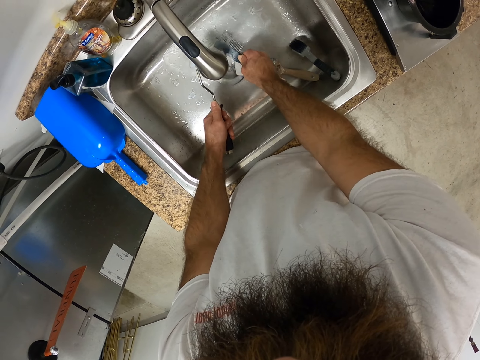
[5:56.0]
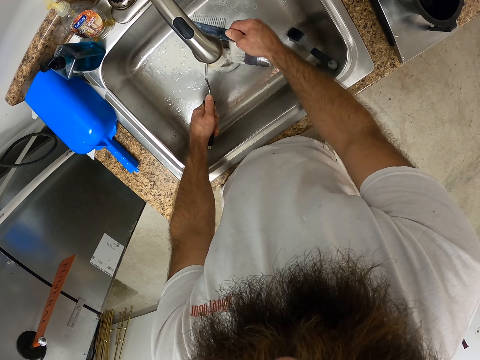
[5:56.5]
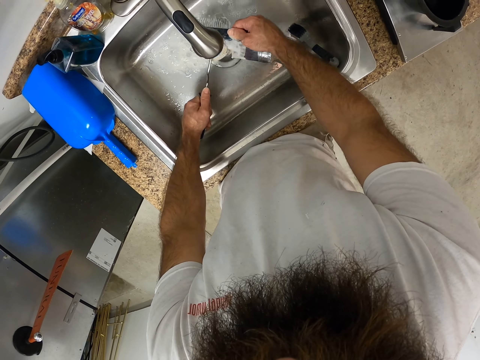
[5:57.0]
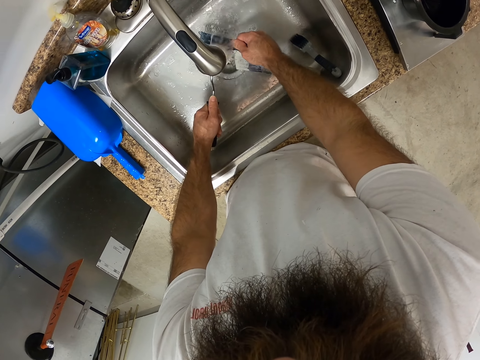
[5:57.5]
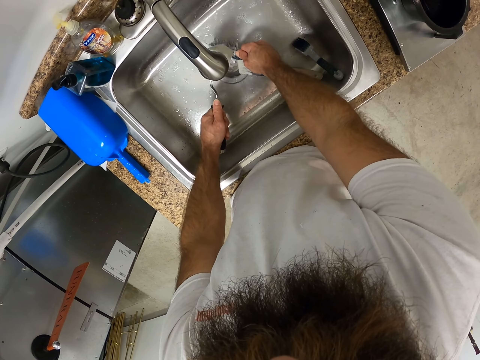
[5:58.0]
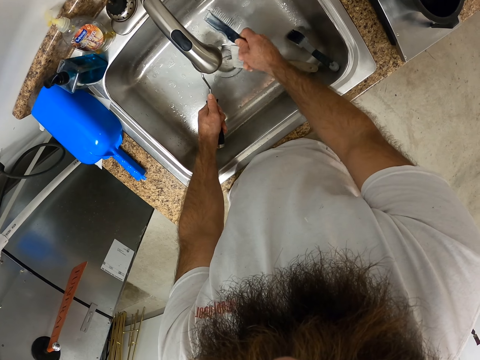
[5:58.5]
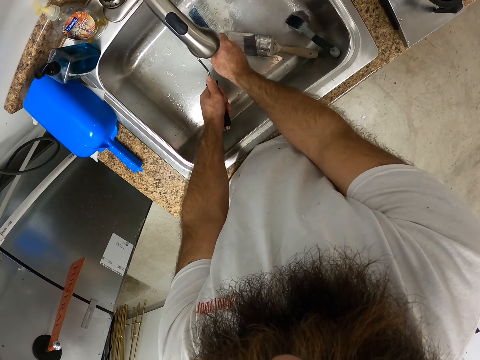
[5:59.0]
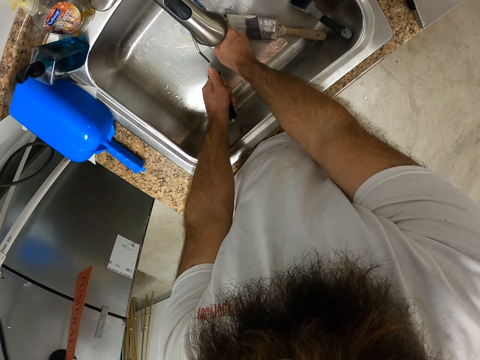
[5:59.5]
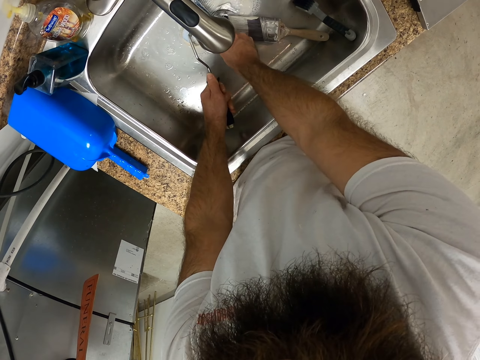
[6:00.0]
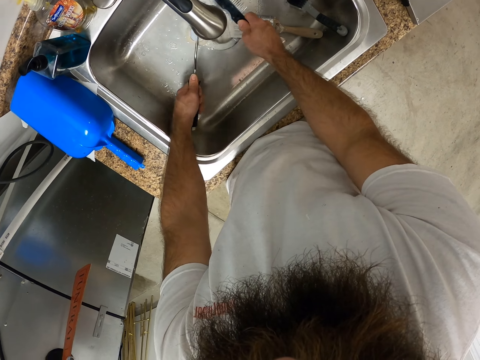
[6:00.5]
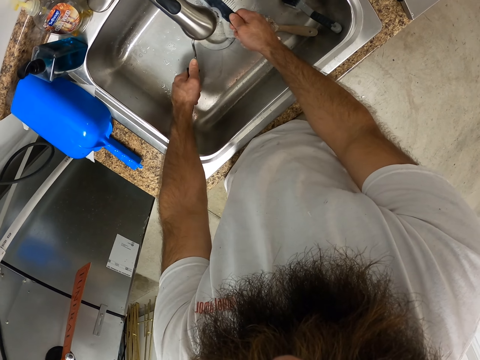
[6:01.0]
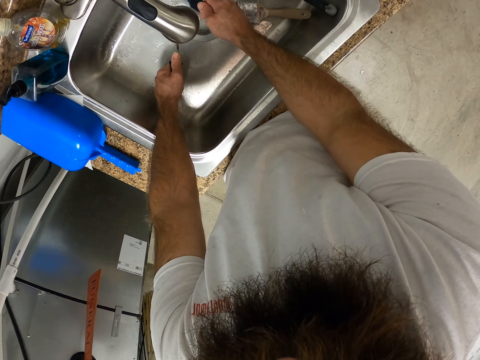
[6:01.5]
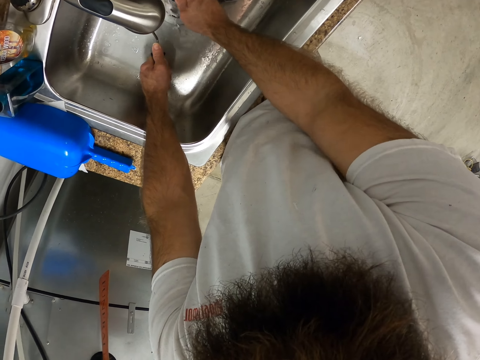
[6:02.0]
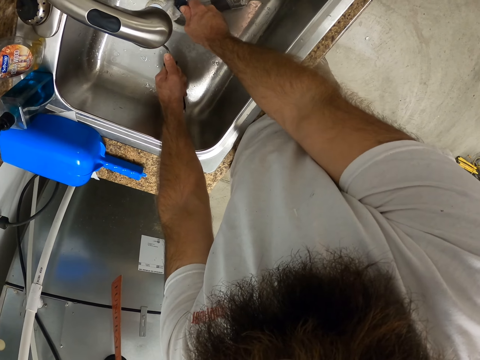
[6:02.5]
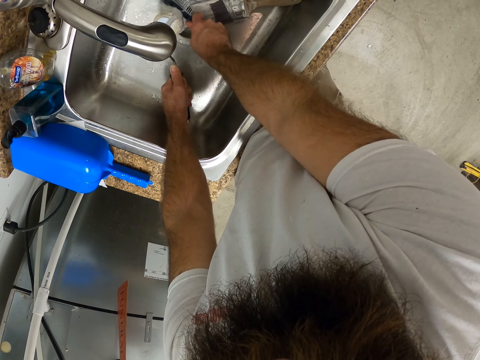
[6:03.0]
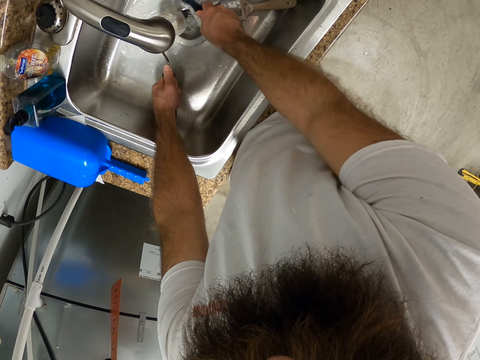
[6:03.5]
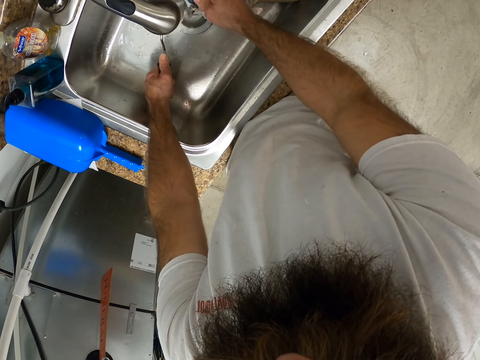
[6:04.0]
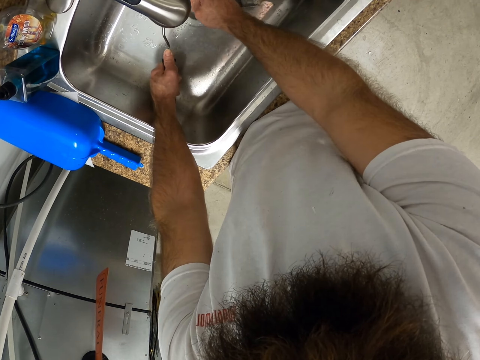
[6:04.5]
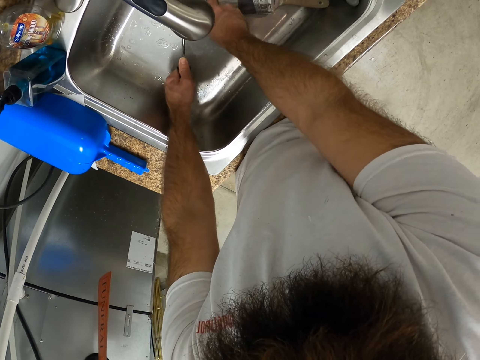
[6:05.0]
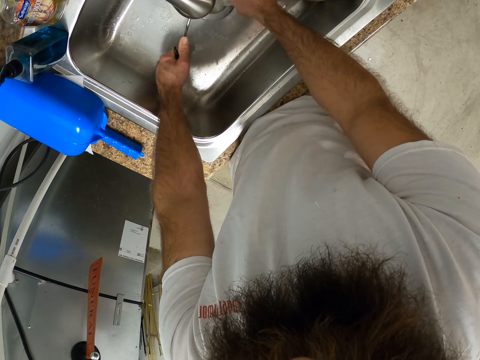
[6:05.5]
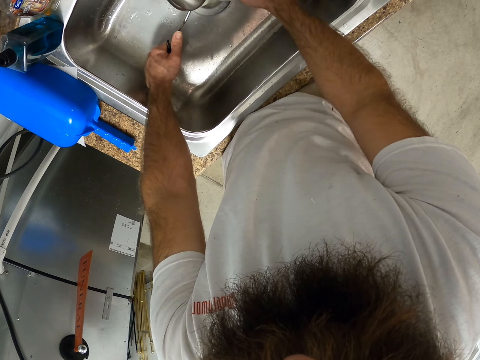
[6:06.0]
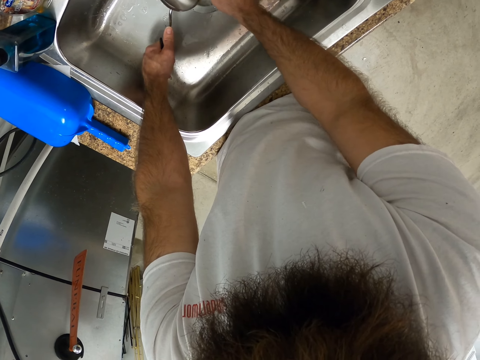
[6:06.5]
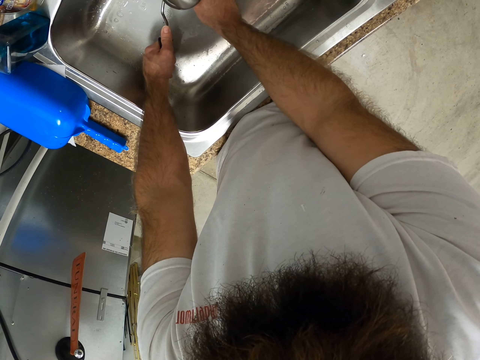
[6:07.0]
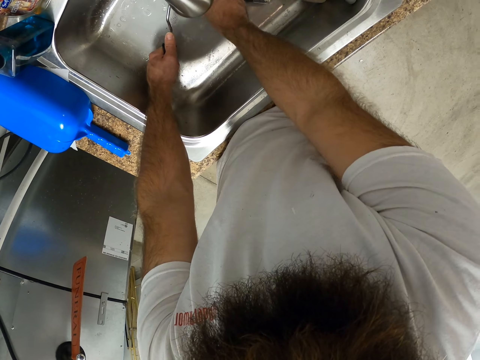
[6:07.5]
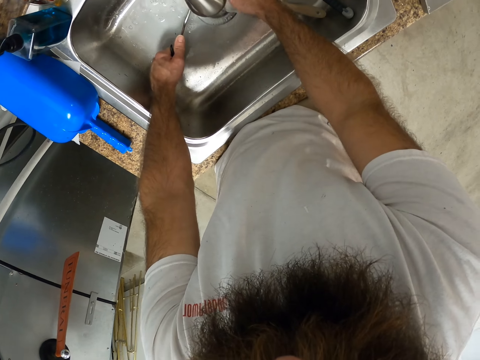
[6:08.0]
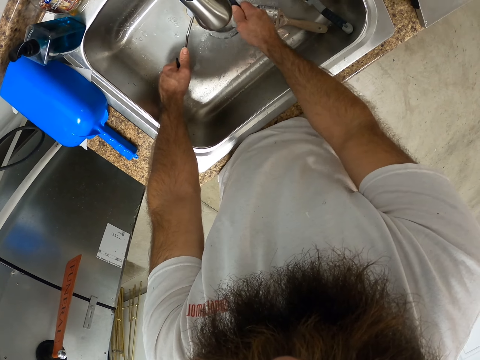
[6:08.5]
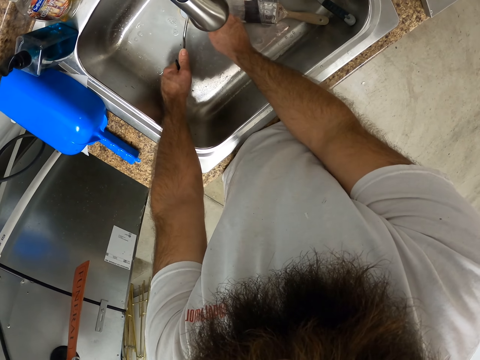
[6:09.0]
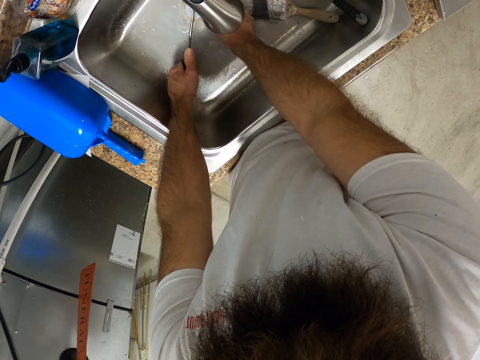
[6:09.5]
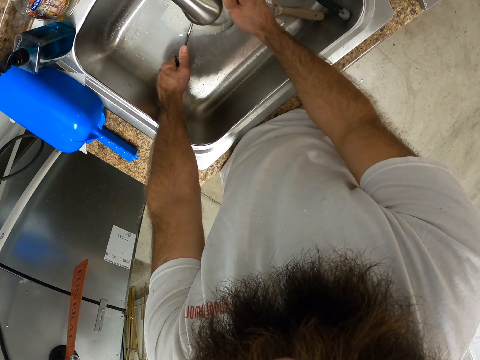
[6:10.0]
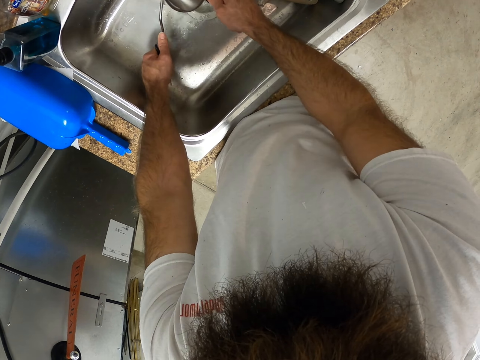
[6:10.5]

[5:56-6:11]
The camera wearer cleans a paint roller using a scrub brush. They clean the paint roller using the scrub brush again.

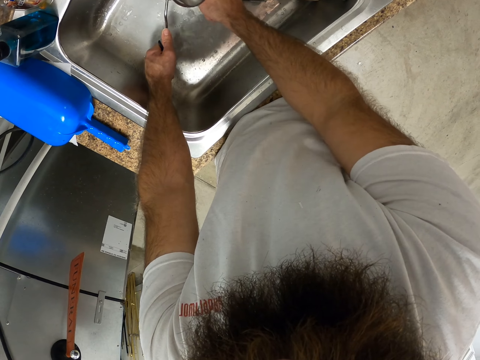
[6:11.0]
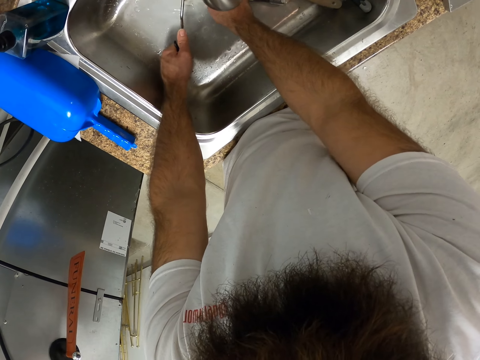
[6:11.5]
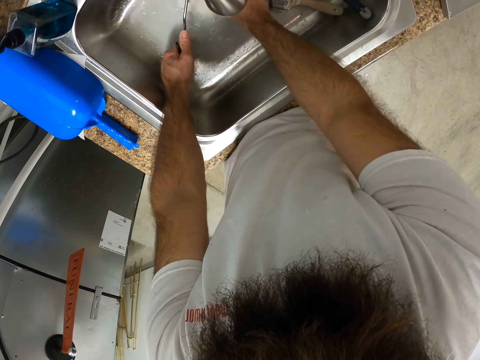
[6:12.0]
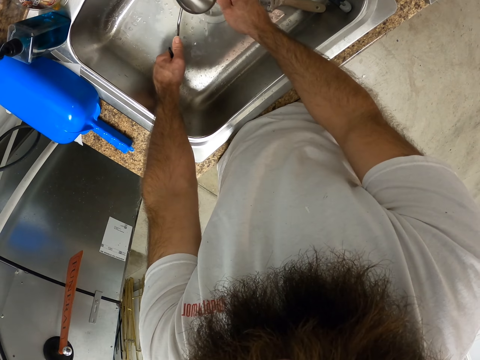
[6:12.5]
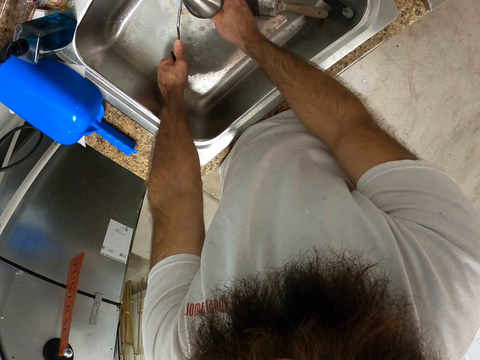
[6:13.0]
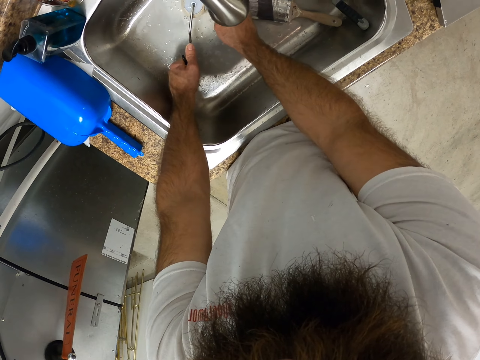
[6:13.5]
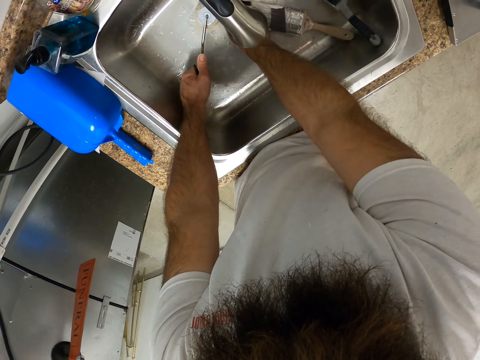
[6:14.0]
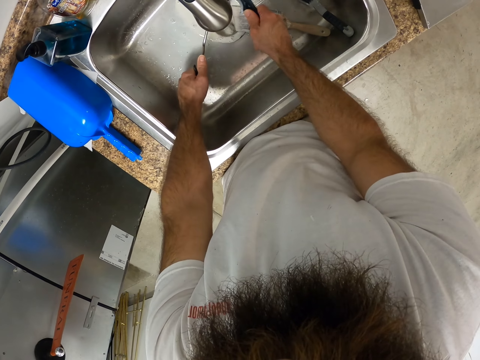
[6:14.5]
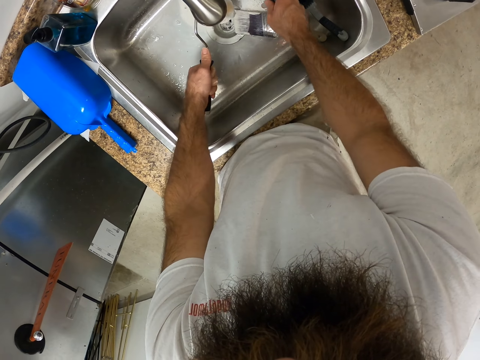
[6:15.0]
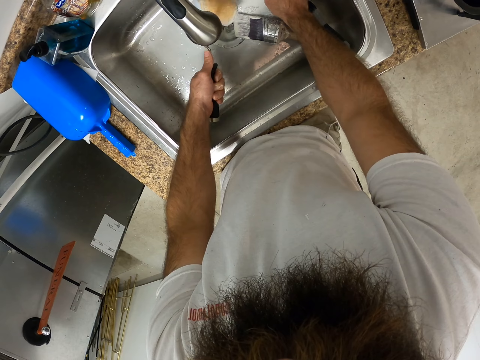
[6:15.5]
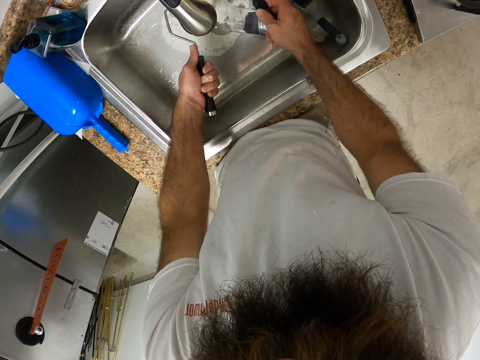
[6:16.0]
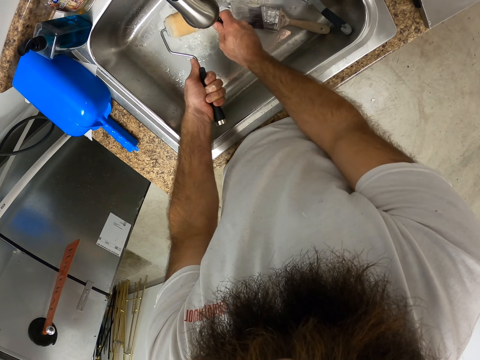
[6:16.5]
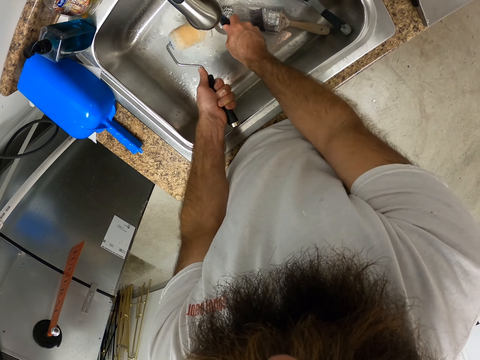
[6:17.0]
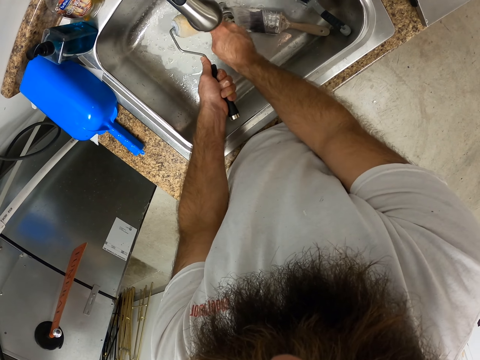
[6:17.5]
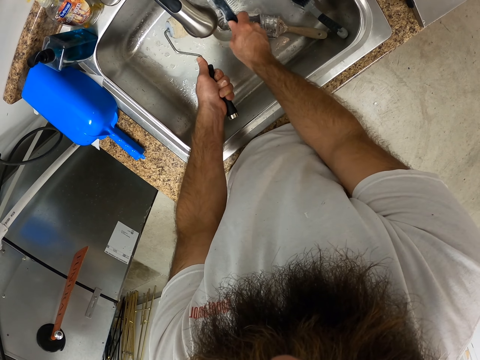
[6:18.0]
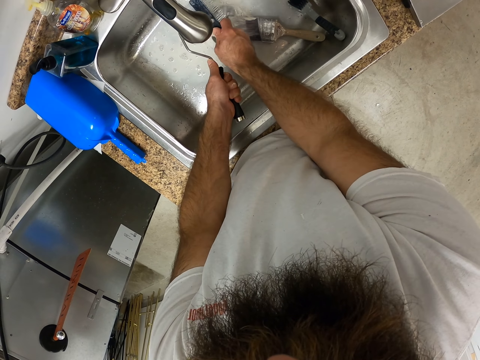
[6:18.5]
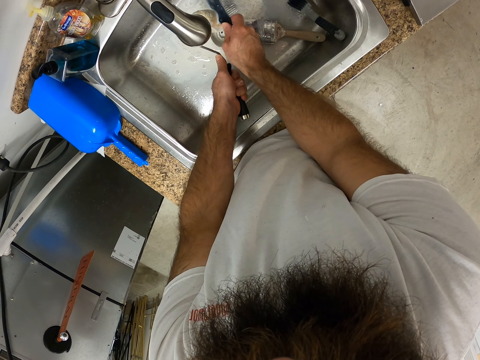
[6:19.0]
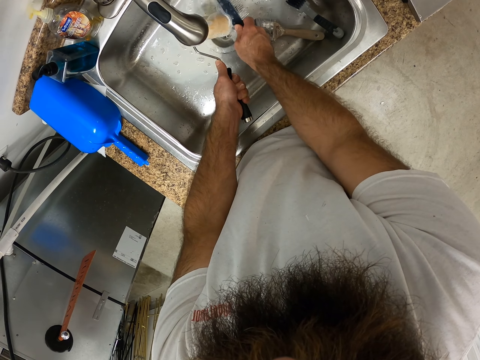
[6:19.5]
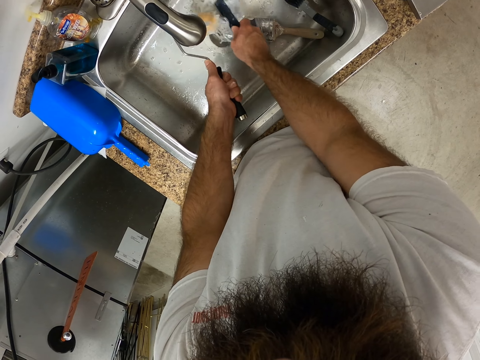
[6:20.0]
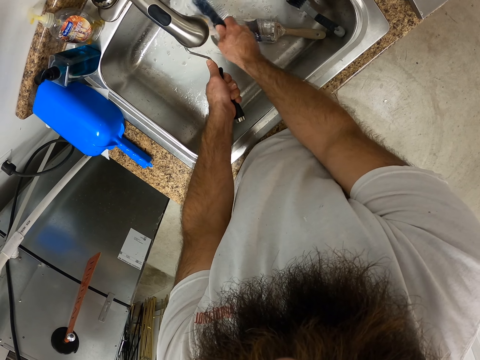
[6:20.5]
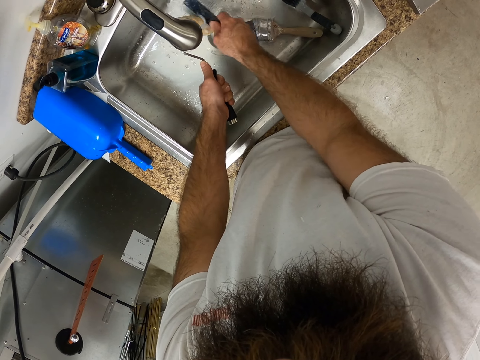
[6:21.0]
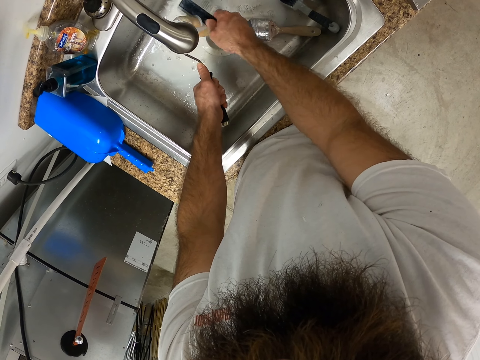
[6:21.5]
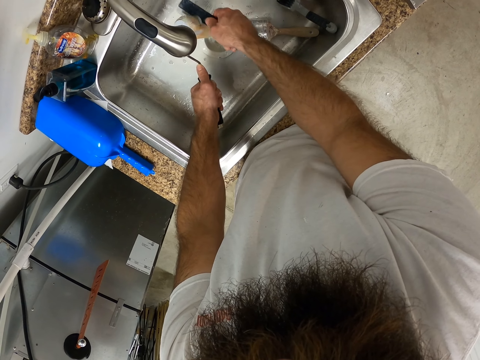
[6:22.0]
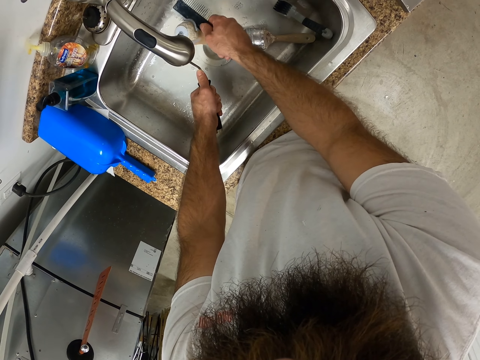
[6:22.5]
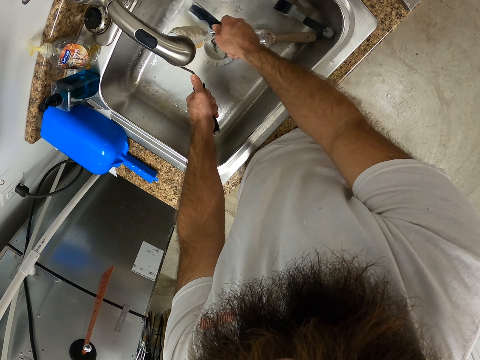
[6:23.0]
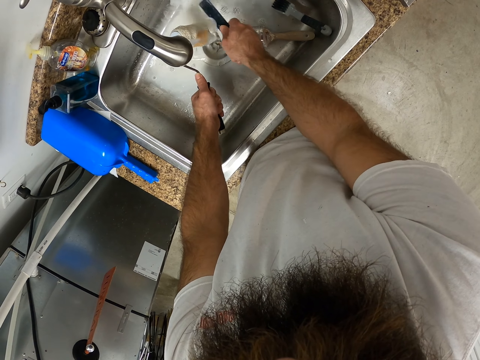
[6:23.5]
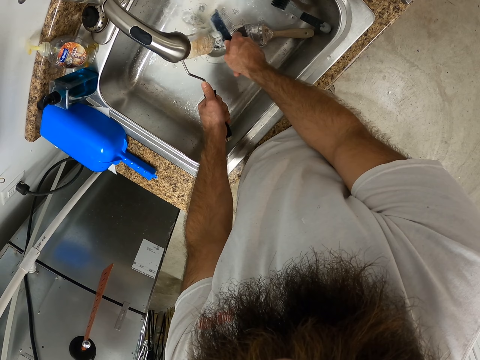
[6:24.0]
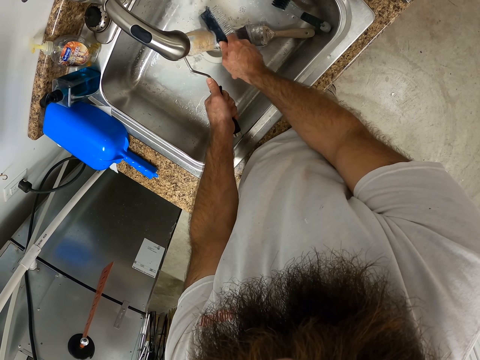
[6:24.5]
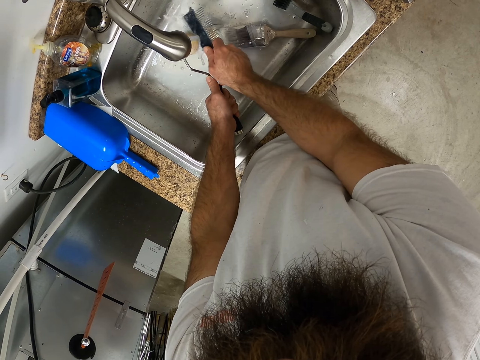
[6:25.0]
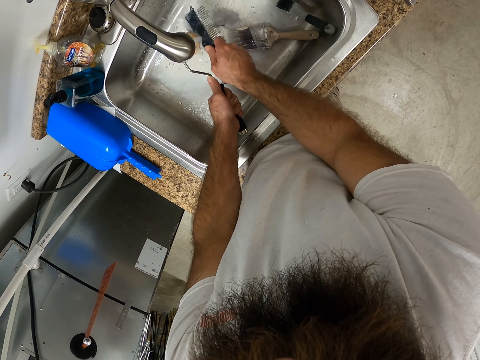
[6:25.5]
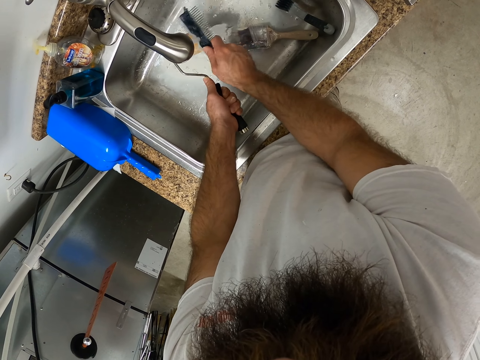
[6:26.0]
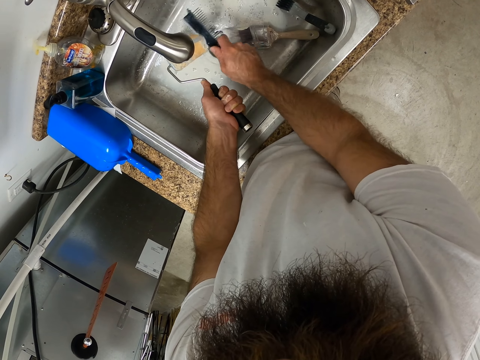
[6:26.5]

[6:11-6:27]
The camera wearer cleans a paint roller using a scrub brush. They clean the paint roller using the scrub brush again.
